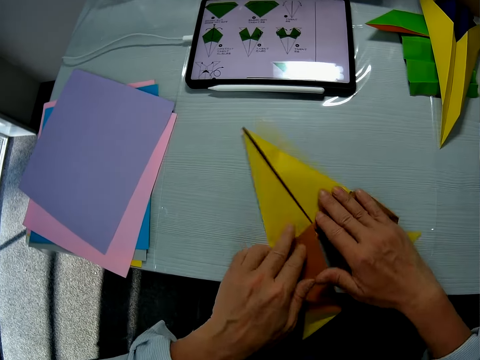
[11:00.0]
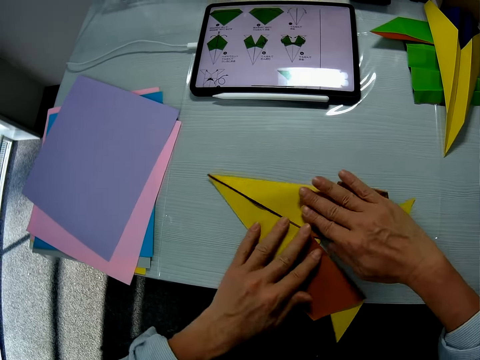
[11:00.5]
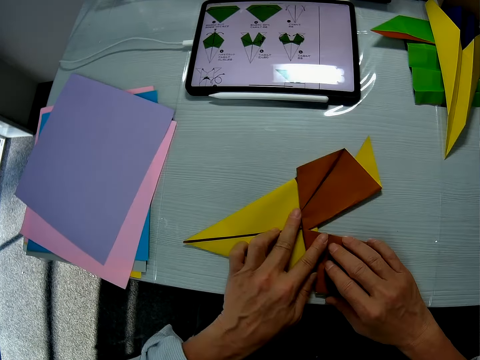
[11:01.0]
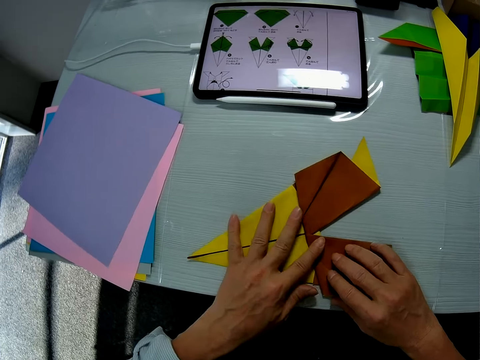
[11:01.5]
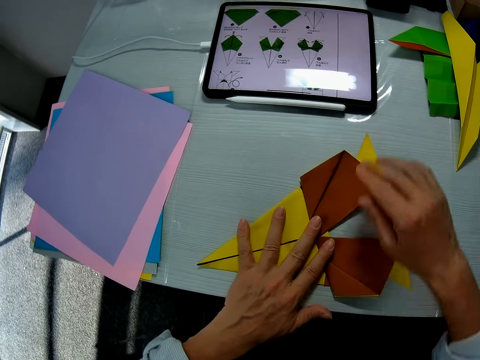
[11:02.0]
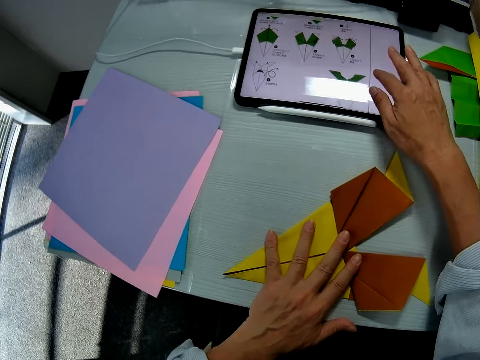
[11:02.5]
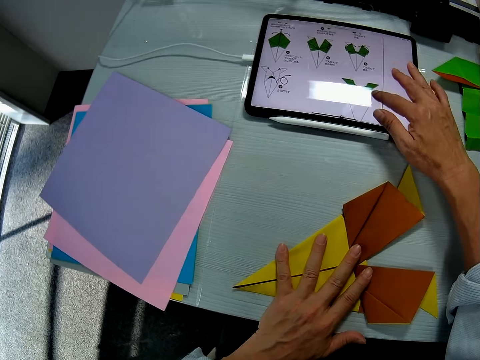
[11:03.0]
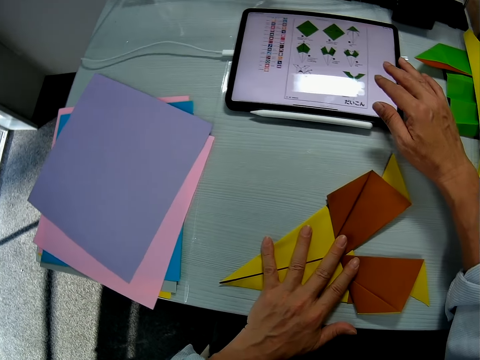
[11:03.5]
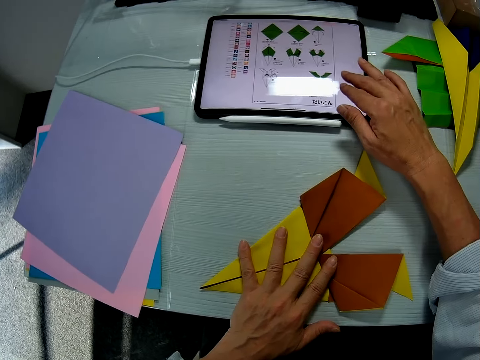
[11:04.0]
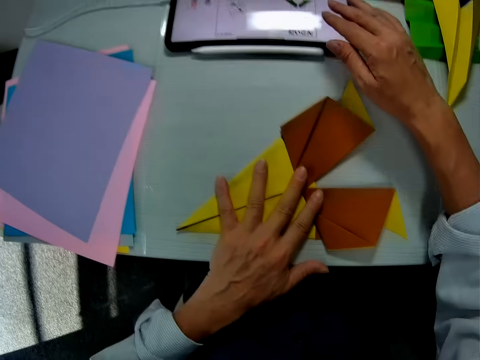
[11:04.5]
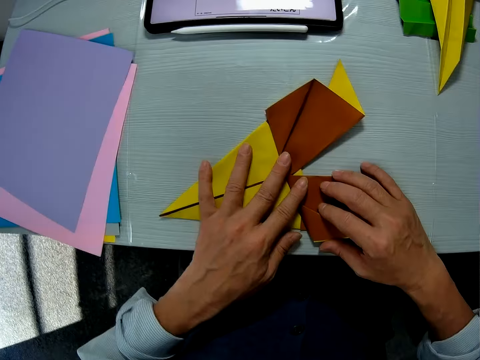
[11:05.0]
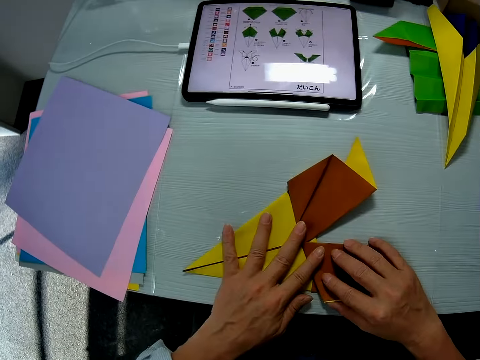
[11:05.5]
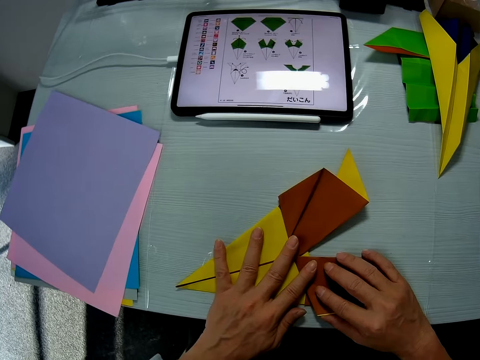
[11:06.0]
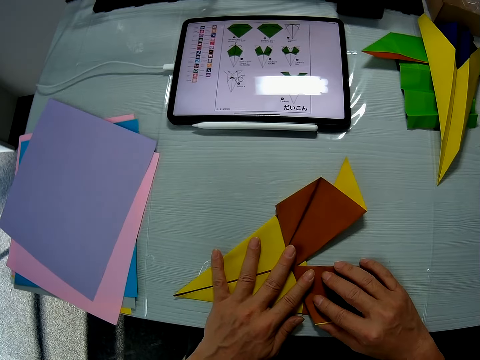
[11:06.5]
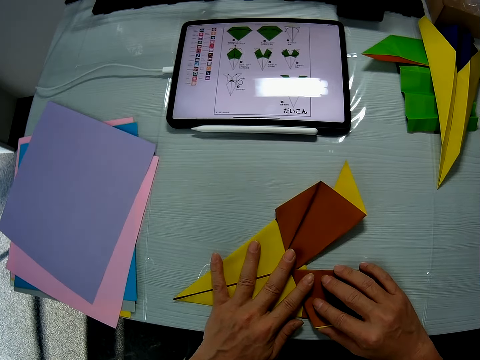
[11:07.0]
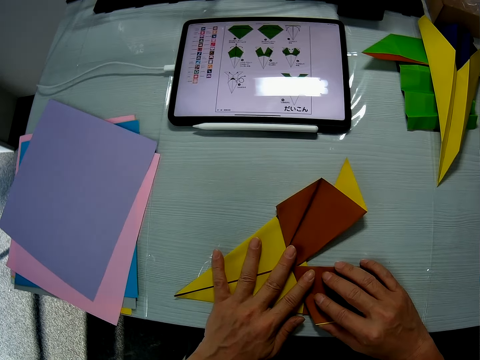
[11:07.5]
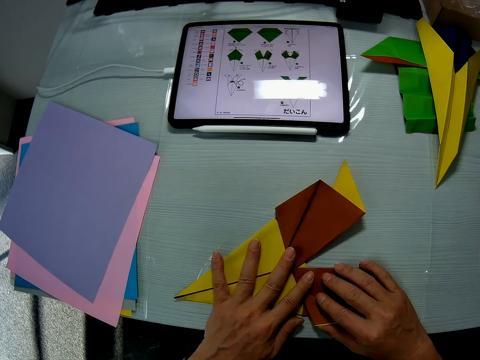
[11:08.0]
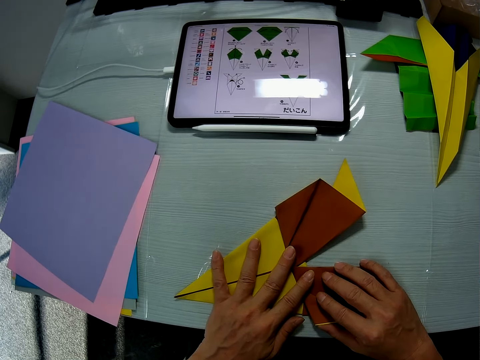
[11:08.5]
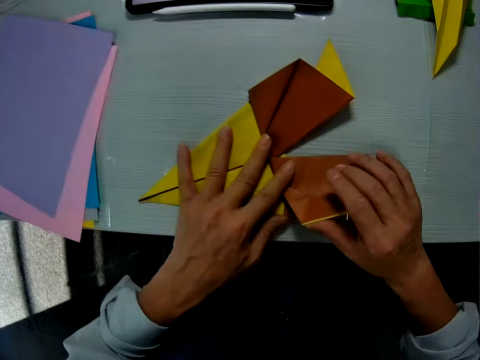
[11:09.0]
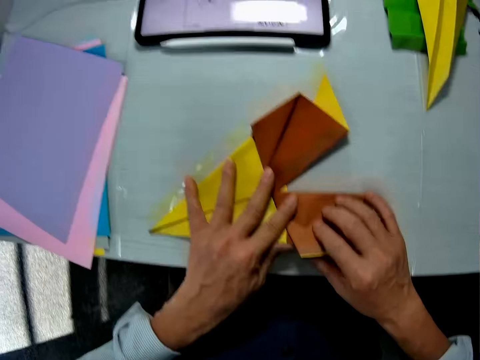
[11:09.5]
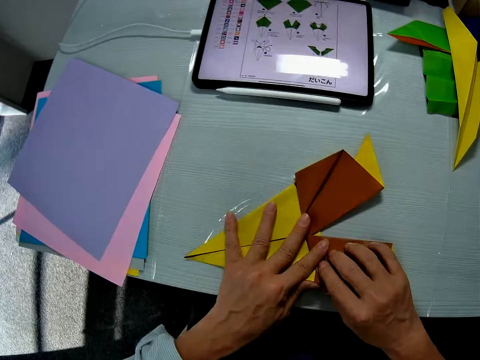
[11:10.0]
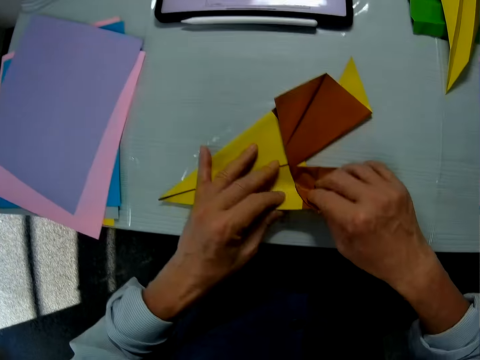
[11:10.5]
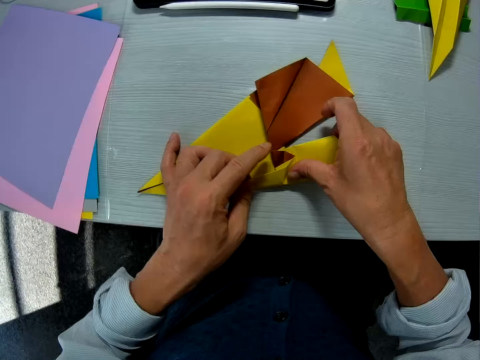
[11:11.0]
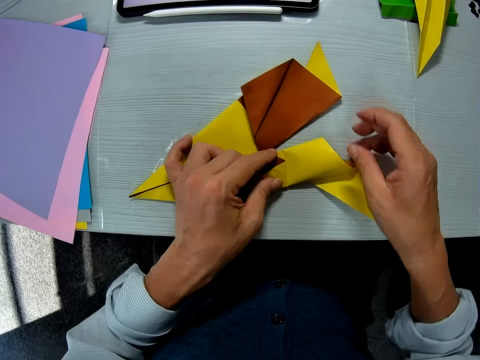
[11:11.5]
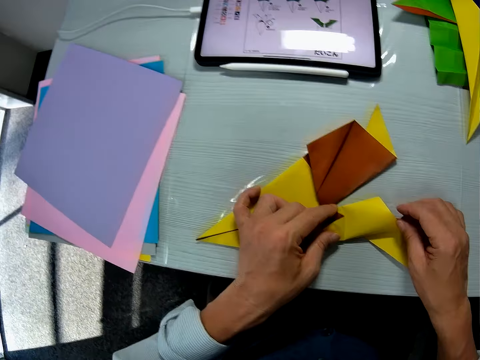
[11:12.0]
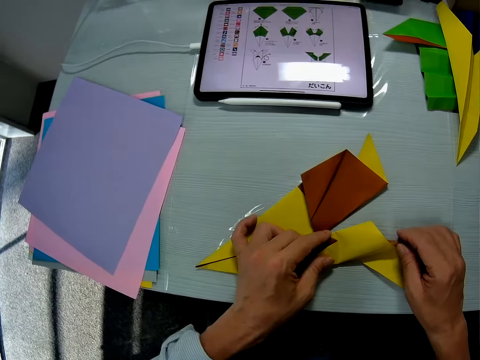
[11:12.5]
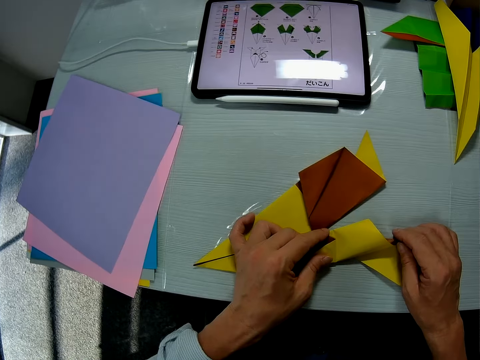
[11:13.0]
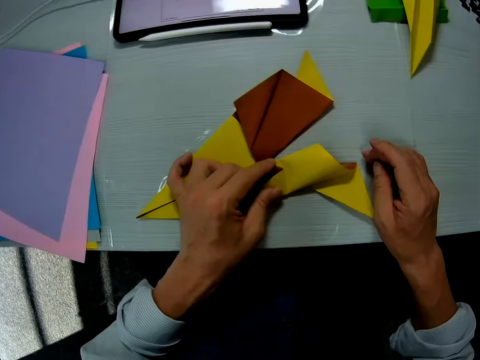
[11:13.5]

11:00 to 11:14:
The camera wearer operates the tab on the table with his right hand. He places his hands on the craft paper. He refers to the tab. He folds the craft paper on the table.

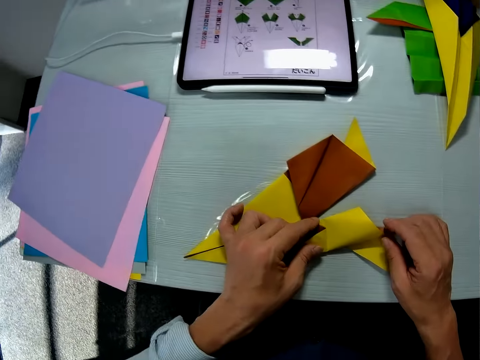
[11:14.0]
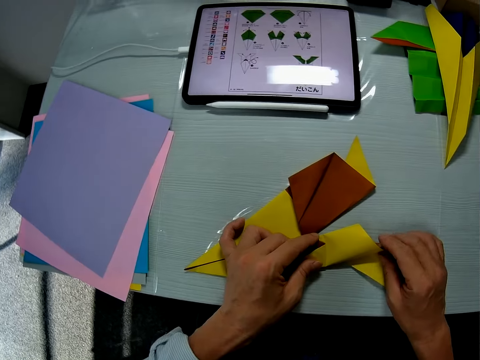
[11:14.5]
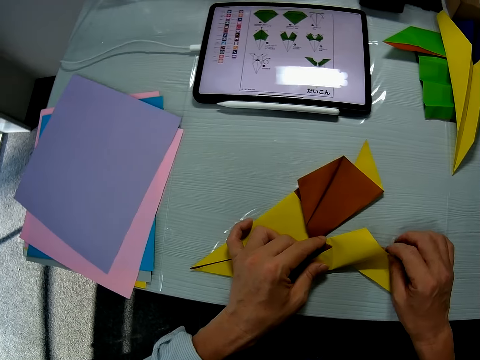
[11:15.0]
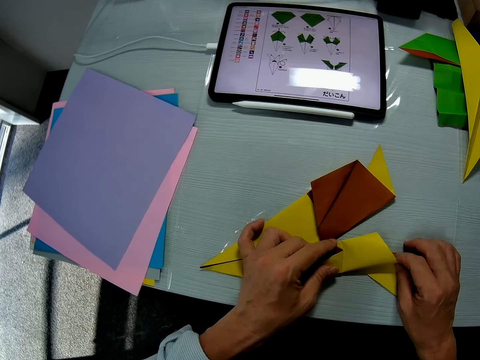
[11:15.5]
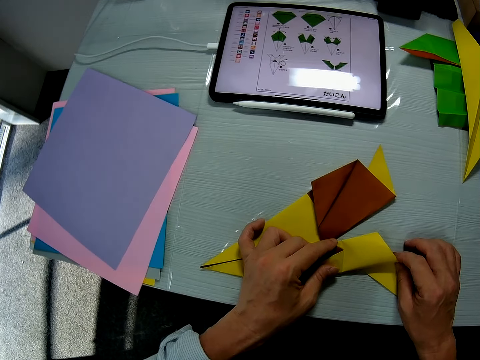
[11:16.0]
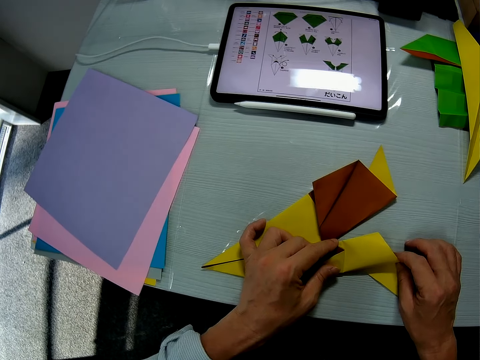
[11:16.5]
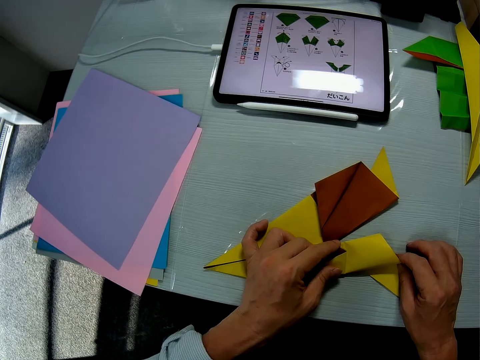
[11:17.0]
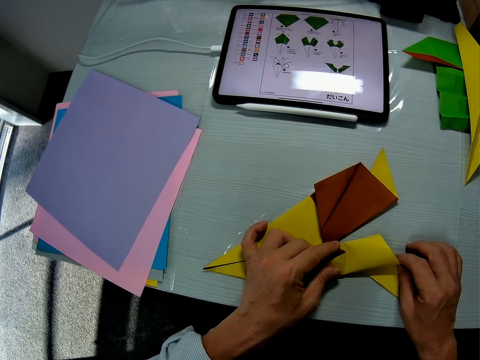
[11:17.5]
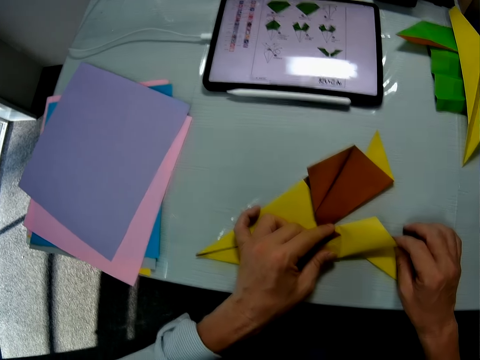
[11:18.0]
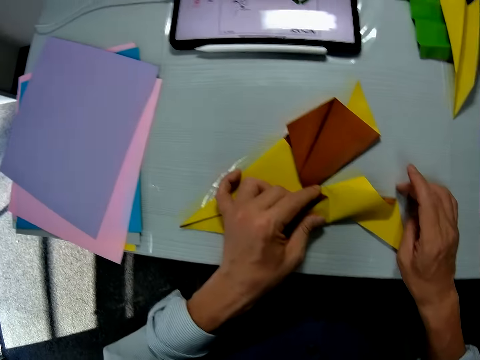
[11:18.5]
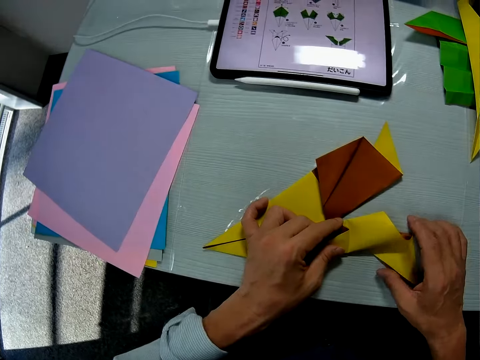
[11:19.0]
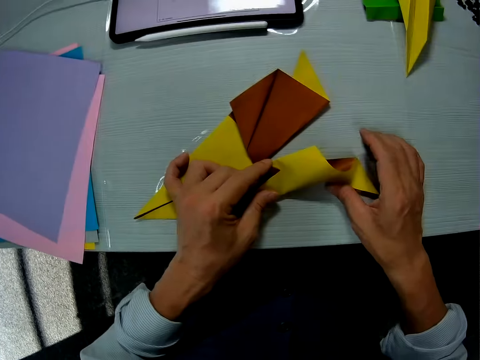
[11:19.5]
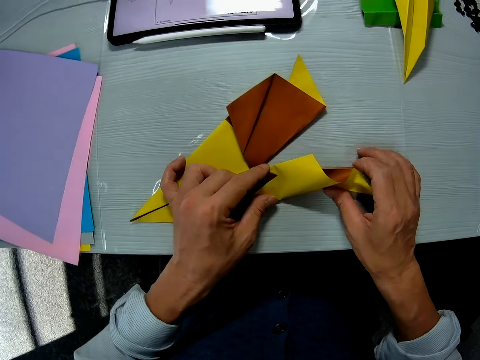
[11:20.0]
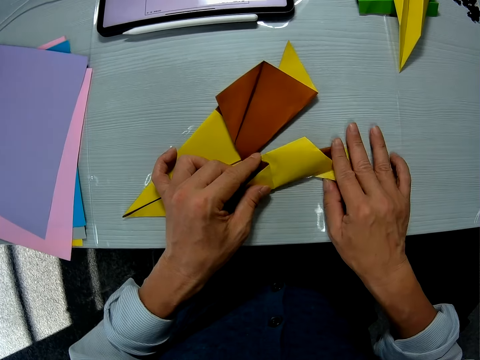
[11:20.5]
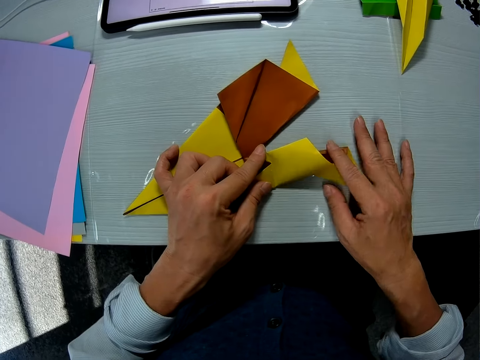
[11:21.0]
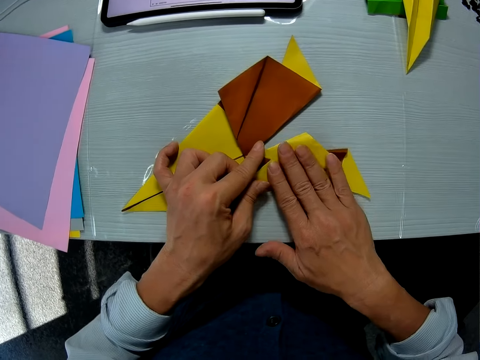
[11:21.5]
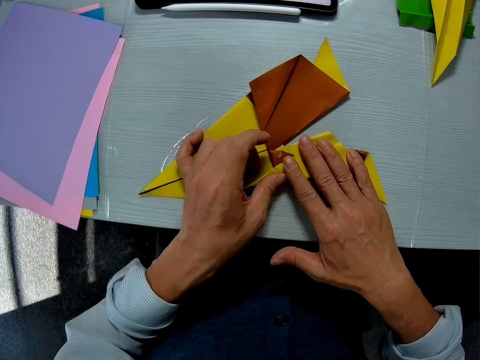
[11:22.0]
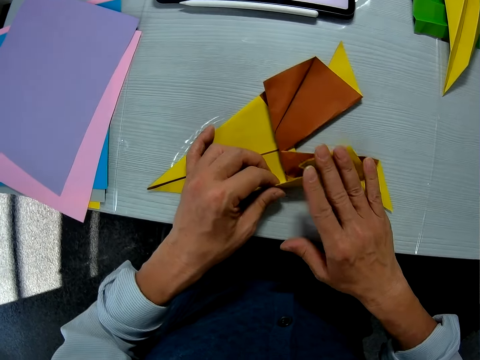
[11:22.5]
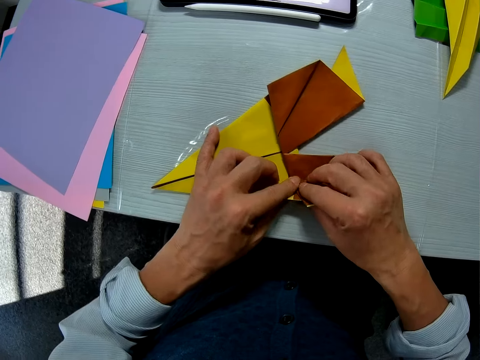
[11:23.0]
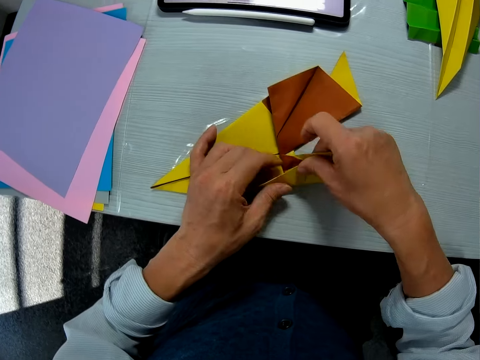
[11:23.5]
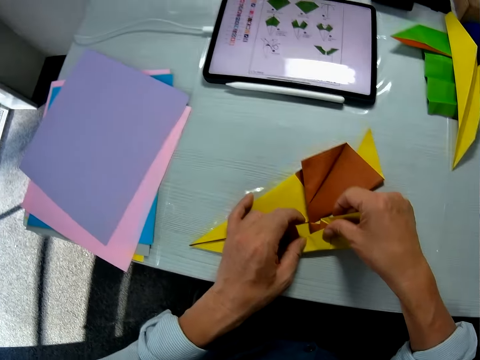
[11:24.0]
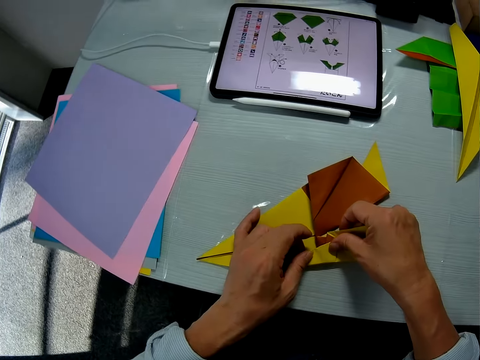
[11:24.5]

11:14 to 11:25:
The camera wearer refers to the tab. They fold the manila paper.

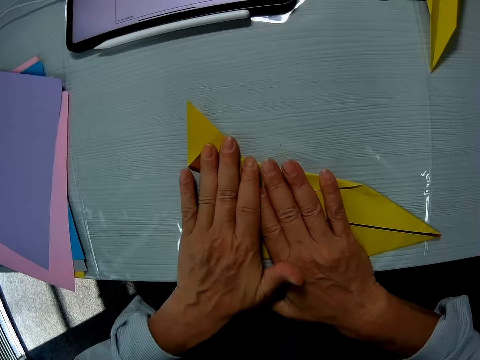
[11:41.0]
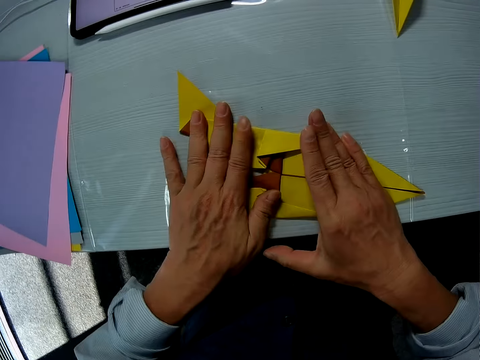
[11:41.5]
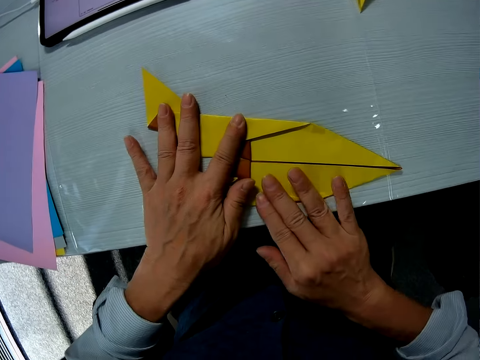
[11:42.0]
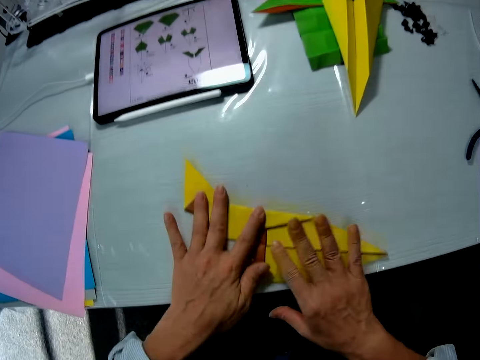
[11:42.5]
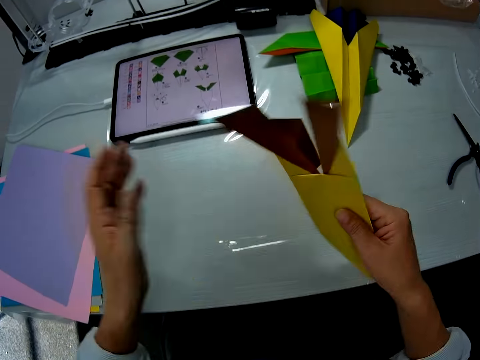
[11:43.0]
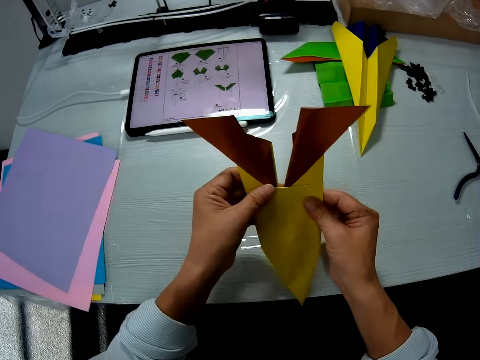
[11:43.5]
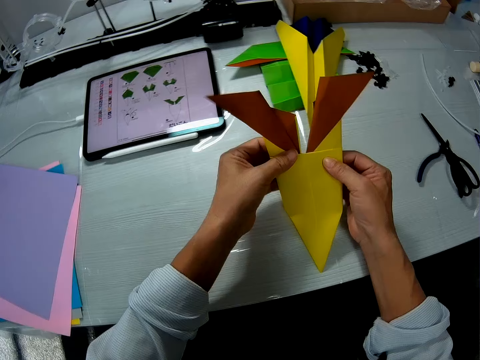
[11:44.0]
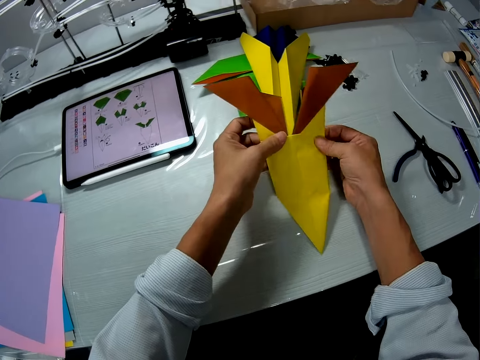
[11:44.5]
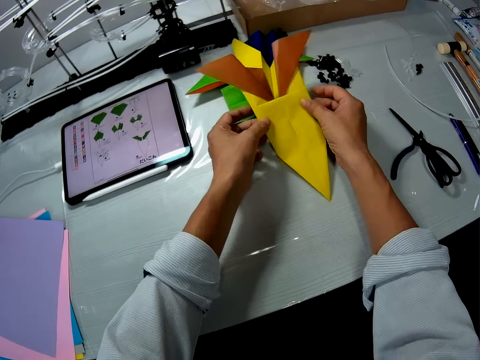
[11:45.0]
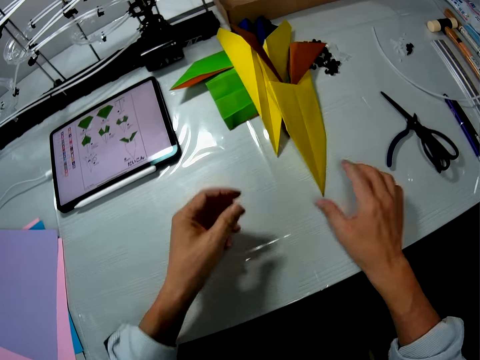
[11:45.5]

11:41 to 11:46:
The camera wearer picks up the craft paper from the table. They drop the craft paper on the table.
